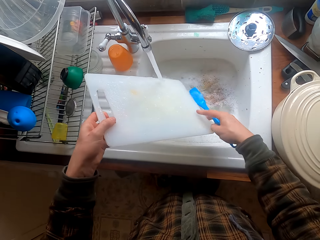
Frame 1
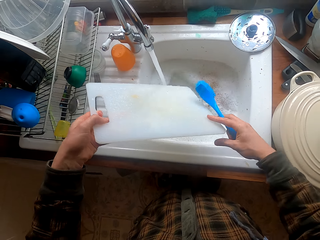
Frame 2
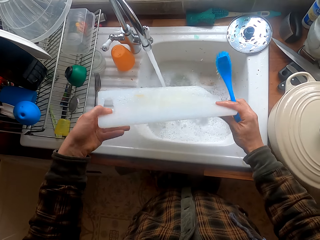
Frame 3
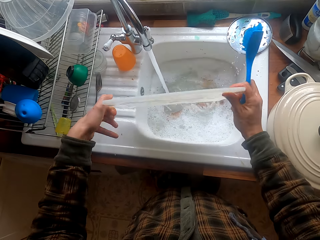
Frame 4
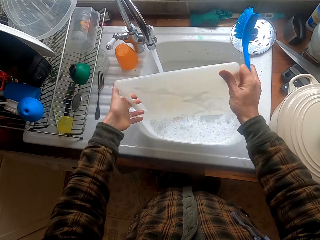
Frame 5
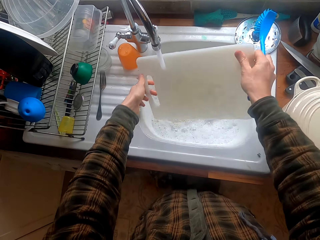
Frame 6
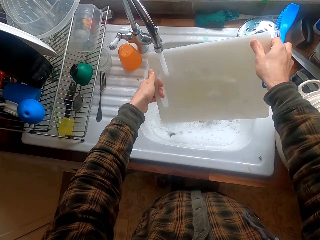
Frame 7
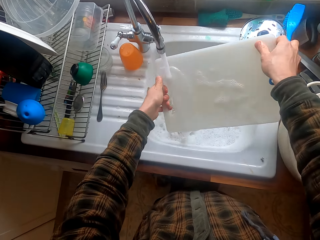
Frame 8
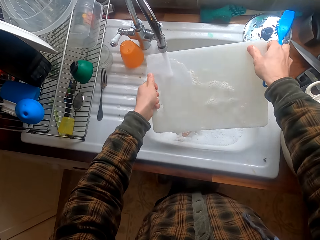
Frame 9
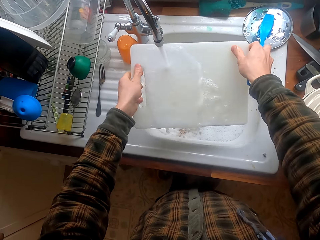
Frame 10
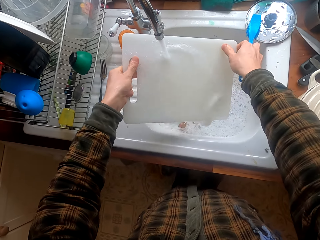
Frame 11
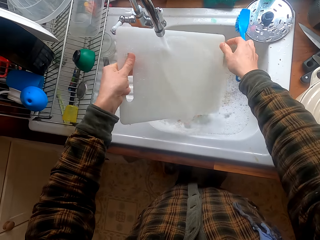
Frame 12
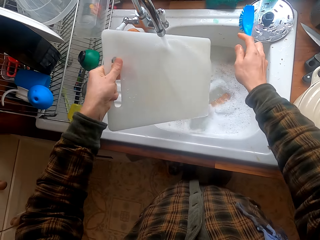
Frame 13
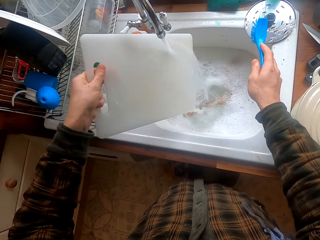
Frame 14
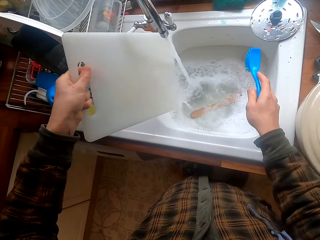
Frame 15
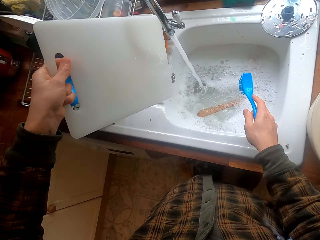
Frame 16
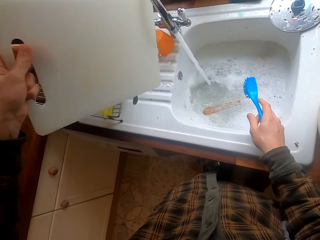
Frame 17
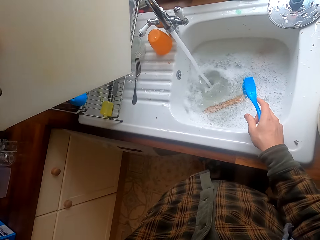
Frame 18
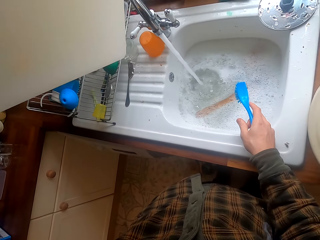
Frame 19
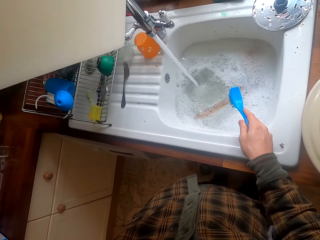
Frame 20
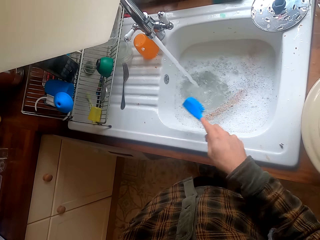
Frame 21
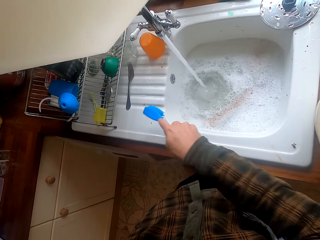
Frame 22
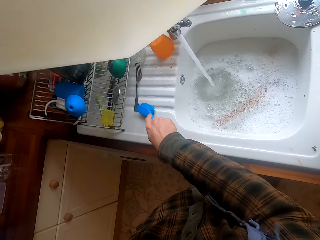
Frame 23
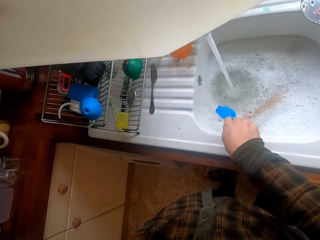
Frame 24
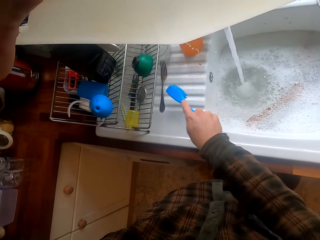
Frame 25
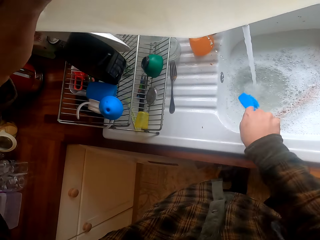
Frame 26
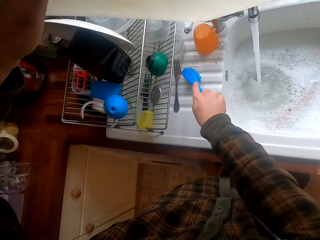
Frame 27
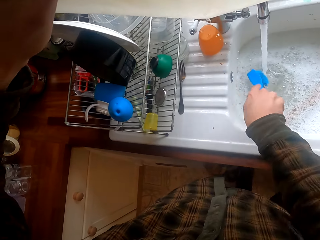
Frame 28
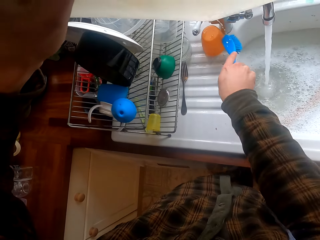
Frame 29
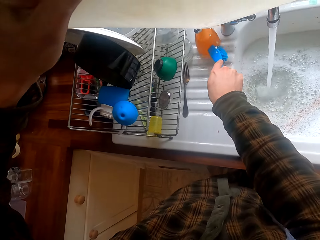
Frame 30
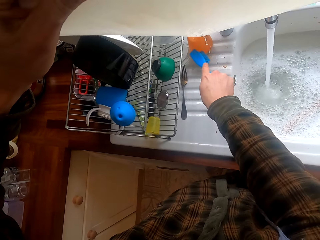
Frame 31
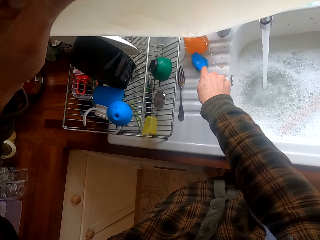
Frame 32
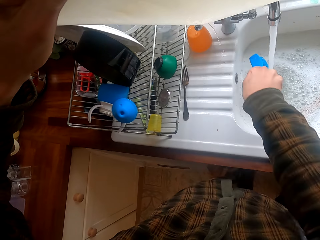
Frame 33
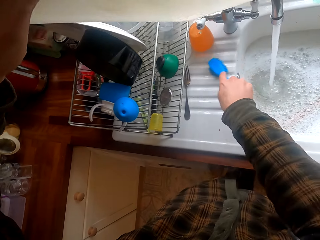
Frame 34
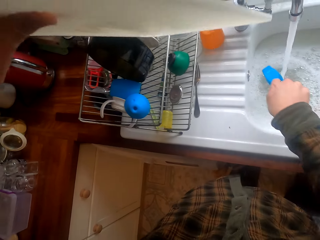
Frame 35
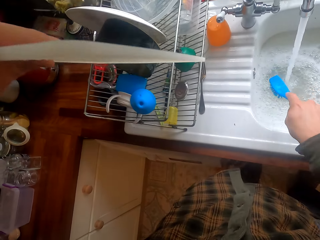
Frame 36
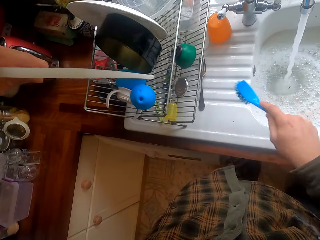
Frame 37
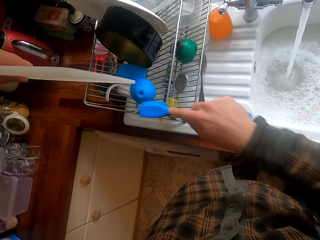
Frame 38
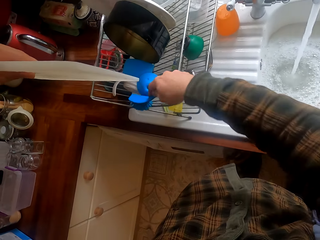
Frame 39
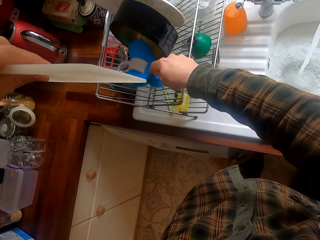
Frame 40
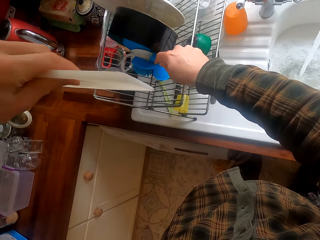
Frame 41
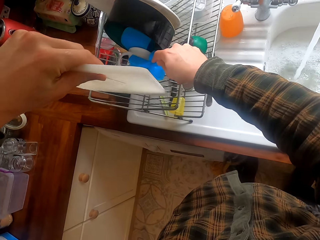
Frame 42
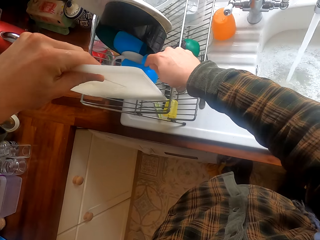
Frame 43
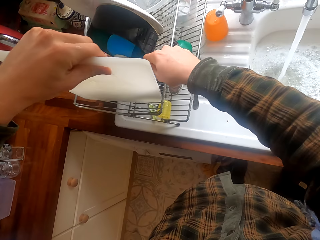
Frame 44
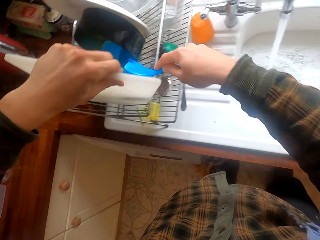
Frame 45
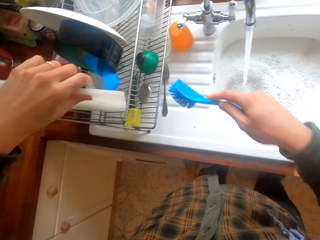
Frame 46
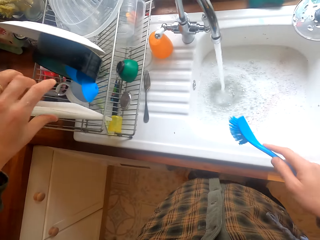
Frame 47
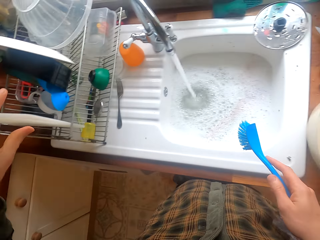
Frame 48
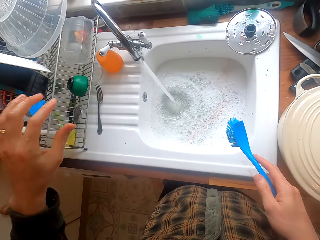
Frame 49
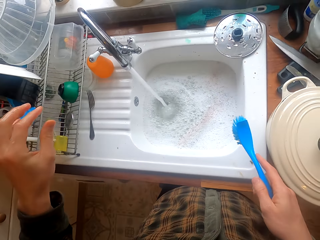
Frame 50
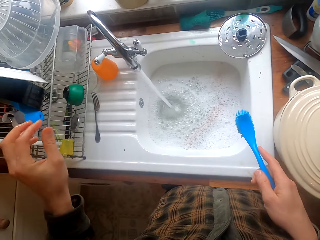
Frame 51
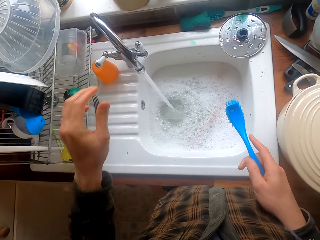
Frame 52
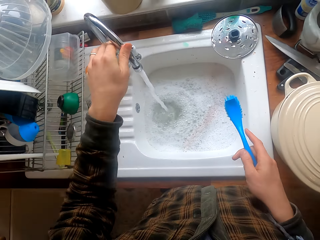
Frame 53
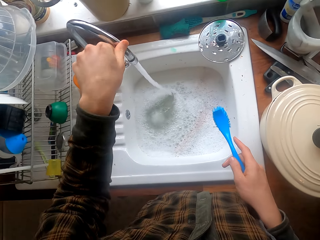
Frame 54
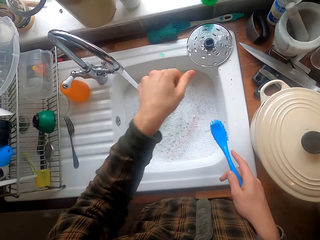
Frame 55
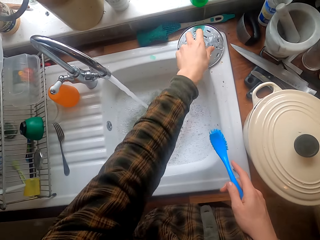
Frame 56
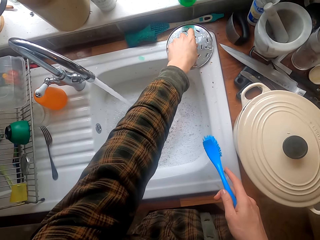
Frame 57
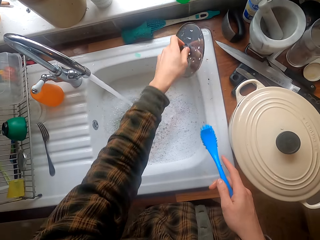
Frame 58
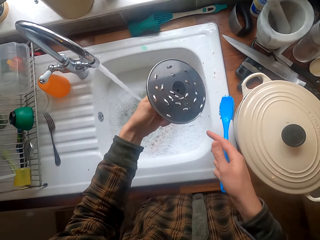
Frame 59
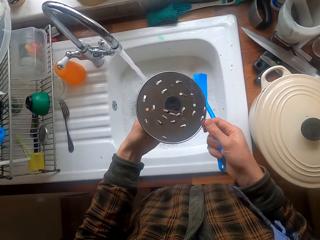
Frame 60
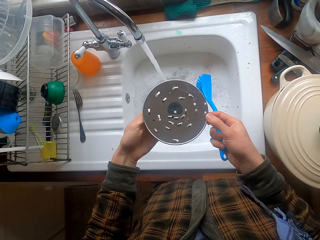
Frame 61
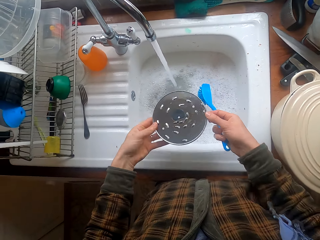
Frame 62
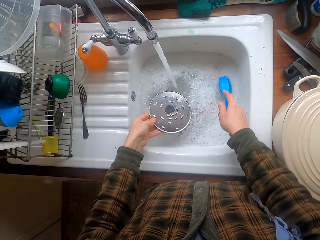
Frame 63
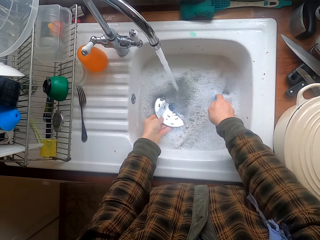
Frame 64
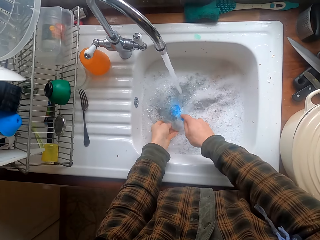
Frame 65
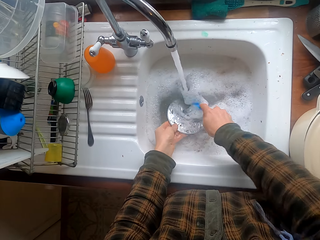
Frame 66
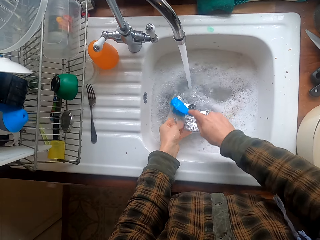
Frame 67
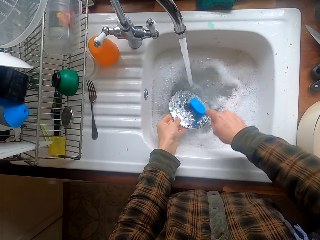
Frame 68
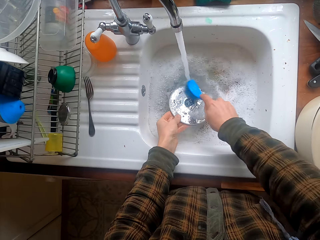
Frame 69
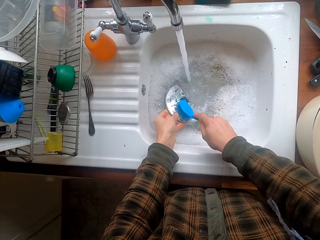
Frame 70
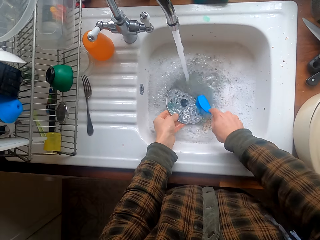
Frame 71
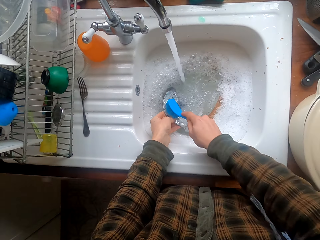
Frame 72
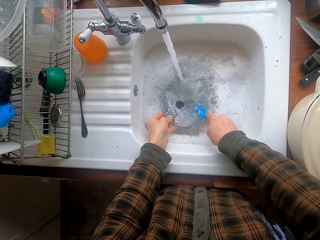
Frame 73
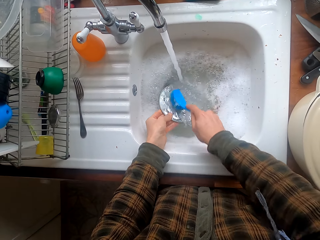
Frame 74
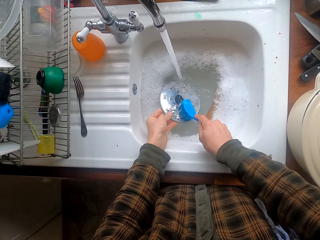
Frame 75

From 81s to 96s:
The camera wearer rinses the chopping board. They lift the chopping board. They scrub the sink slab. They move a cup on the sink slab. They scrub on the sink slab. They move a utensil in the dish rack with the brush. They put the chopping board in the dish rack. They tilt the tap and hold the tap. They take a utensil on the sink slab. They look on the utensil. They wash the utensil.

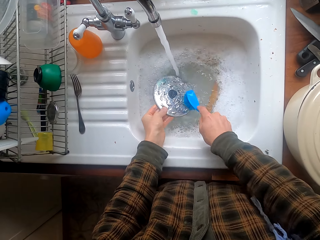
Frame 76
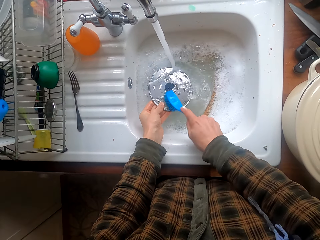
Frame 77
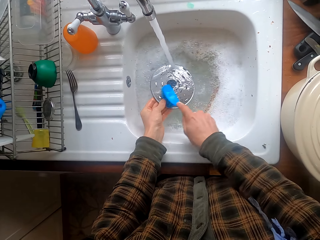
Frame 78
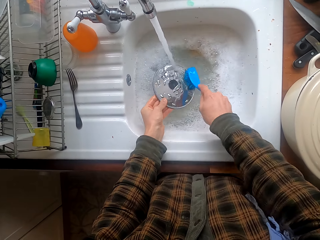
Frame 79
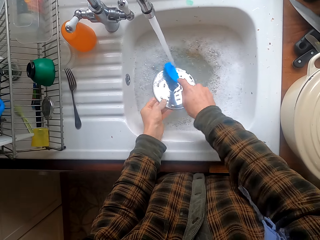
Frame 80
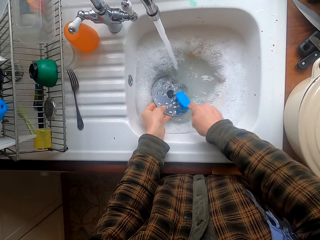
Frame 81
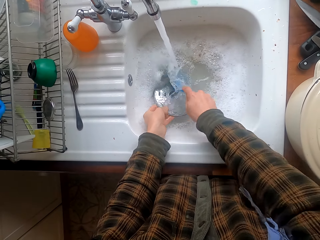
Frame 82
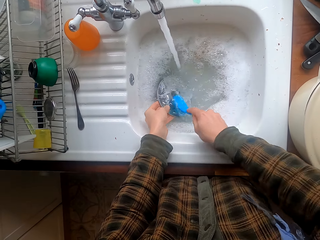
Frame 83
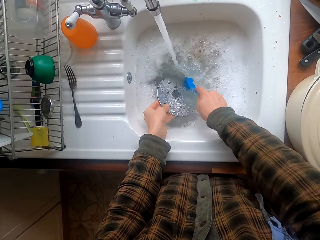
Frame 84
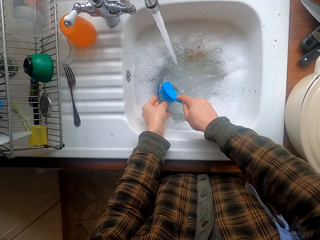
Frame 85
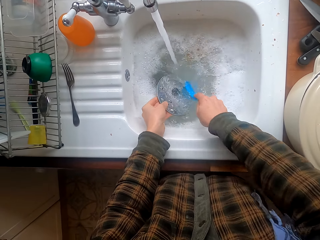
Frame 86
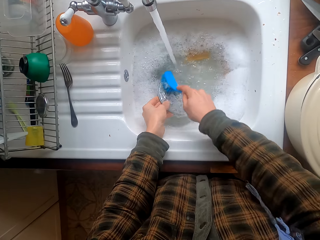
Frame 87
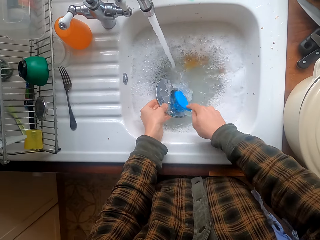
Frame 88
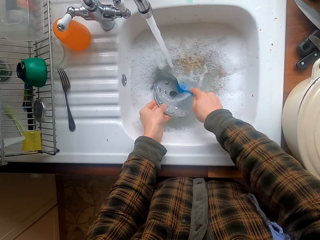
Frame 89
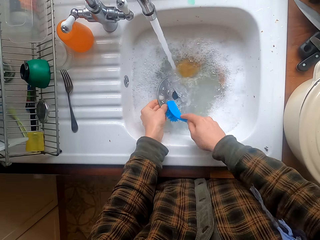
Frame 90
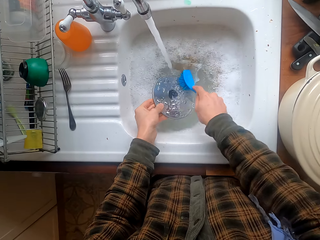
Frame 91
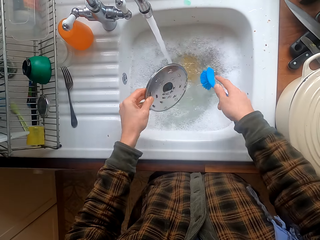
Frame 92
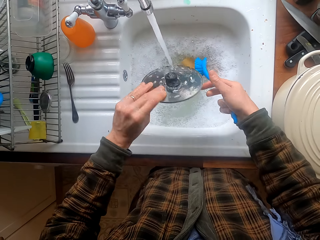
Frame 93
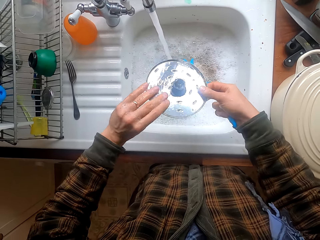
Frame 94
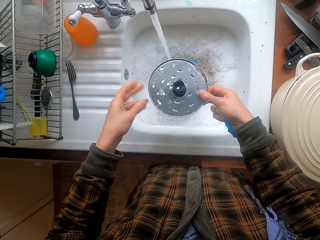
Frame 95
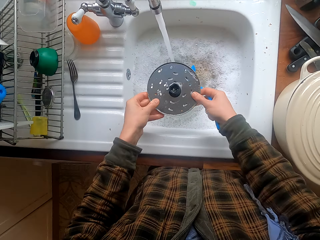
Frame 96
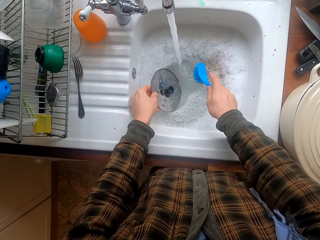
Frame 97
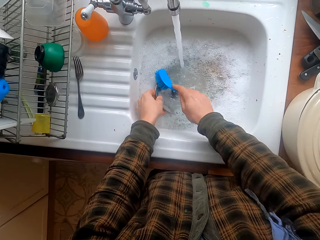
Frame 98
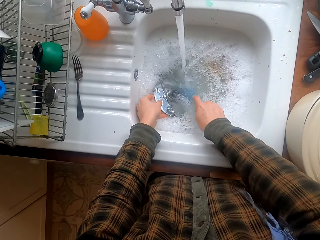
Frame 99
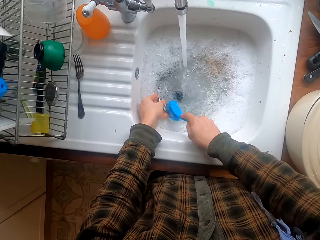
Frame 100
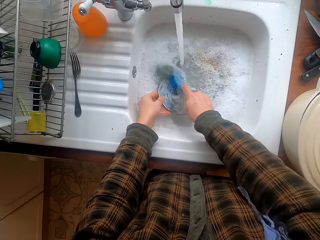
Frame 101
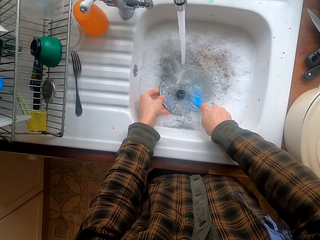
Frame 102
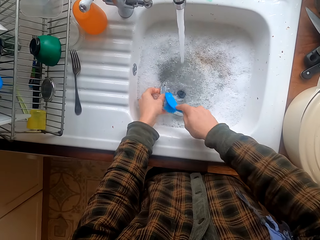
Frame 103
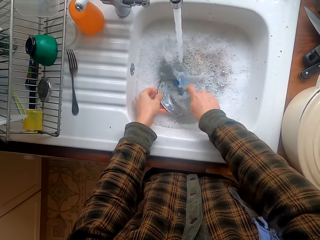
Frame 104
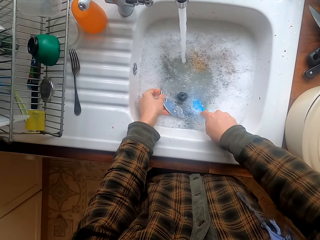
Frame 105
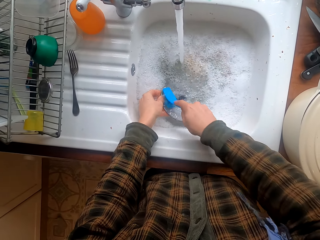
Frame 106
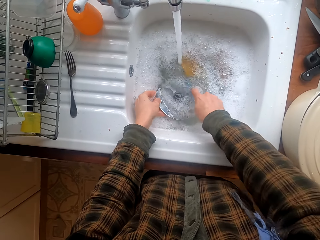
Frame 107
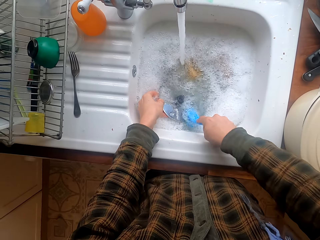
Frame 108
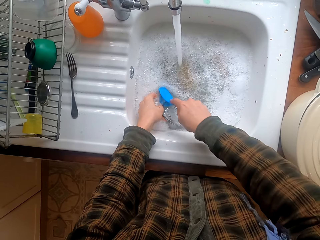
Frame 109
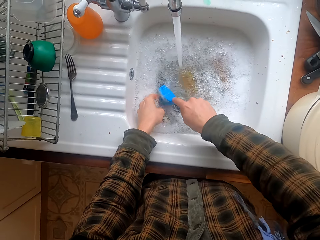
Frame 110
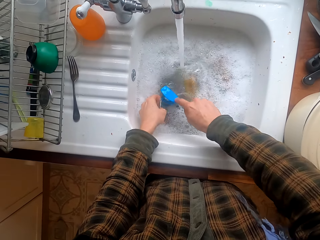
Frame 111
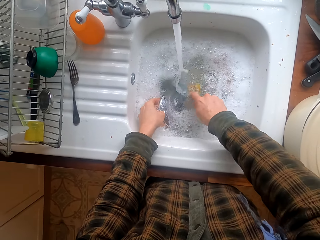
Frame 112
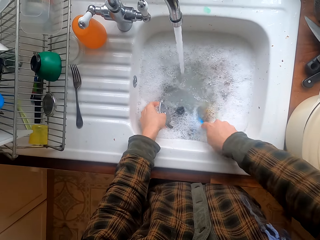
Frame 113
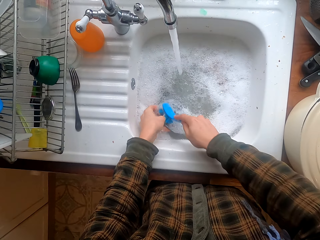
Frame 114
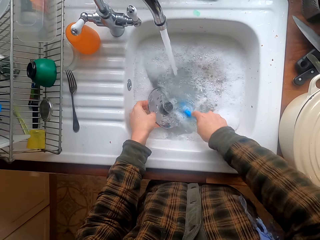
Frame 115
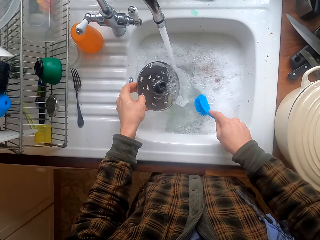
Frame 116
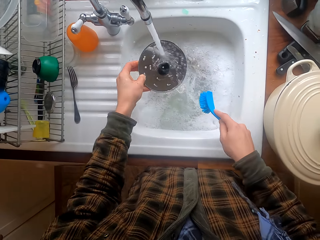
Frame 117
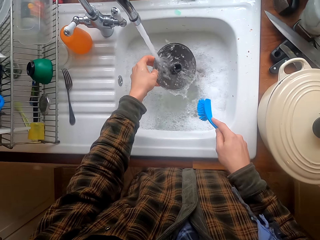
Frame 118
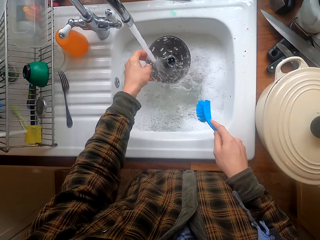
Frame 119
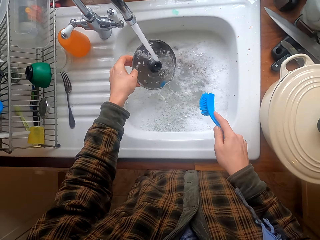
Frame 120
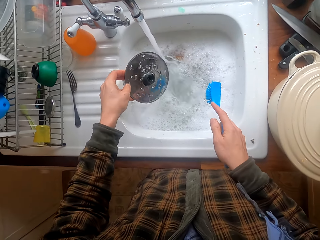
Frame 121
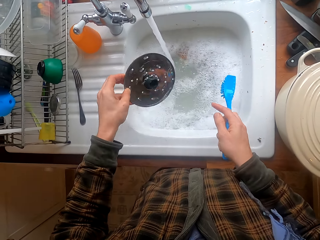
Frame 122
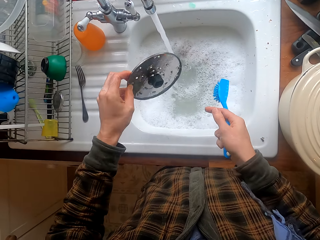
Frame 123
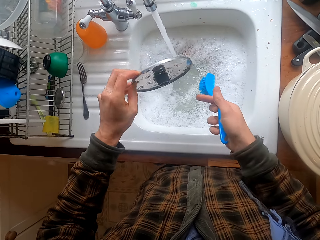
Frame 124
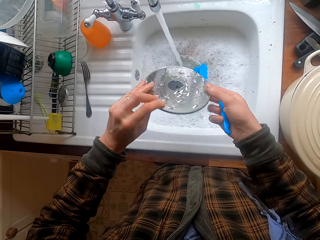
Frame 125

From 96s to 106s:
The camera wearer washes the utensil. They rinse the utensil.
